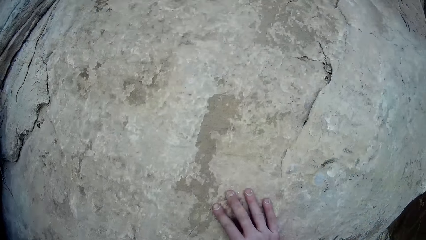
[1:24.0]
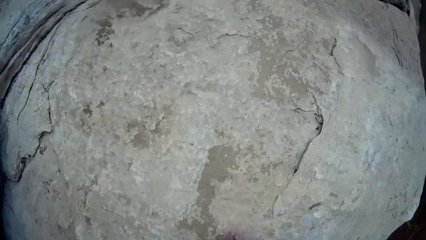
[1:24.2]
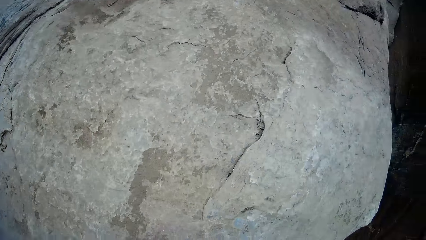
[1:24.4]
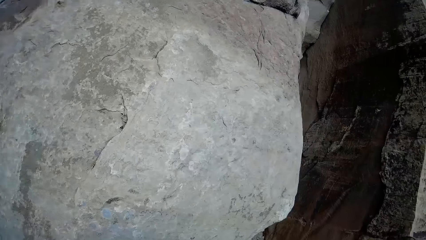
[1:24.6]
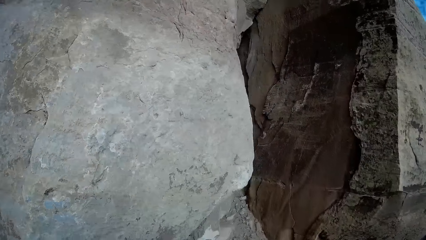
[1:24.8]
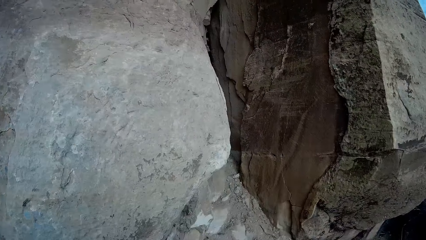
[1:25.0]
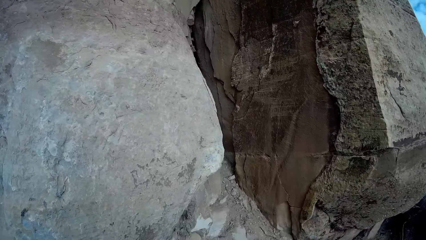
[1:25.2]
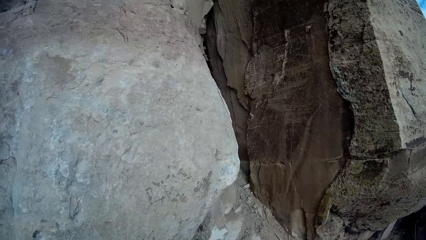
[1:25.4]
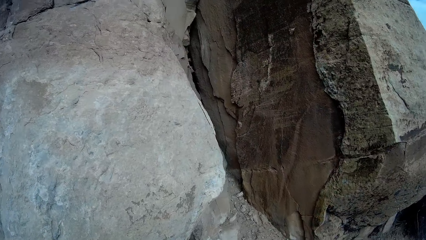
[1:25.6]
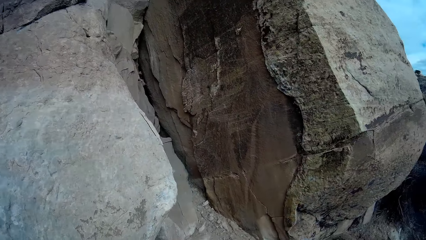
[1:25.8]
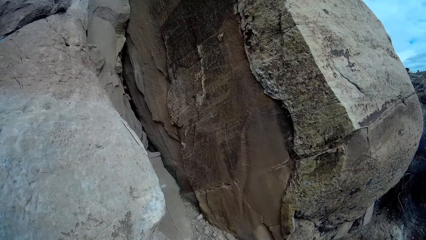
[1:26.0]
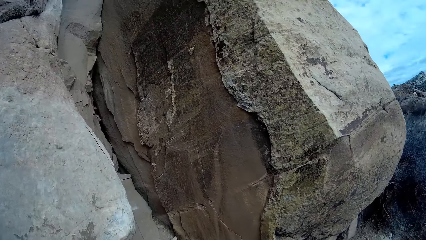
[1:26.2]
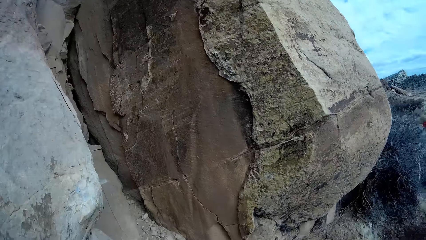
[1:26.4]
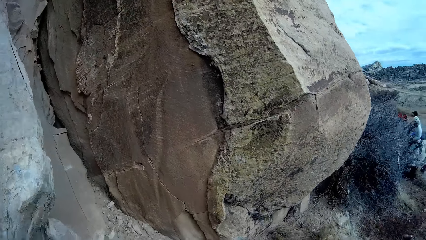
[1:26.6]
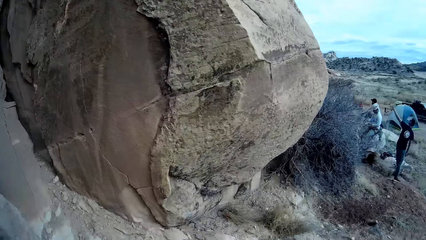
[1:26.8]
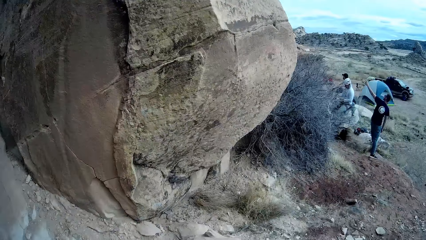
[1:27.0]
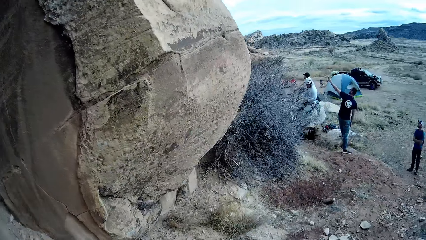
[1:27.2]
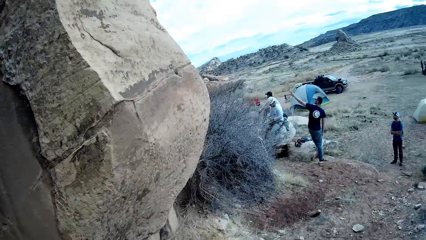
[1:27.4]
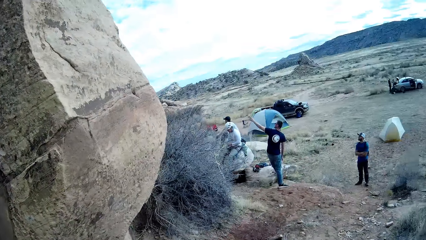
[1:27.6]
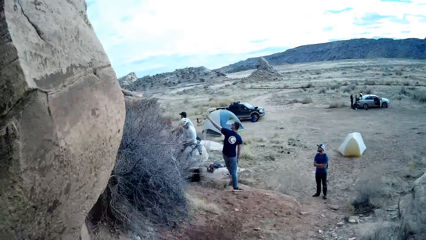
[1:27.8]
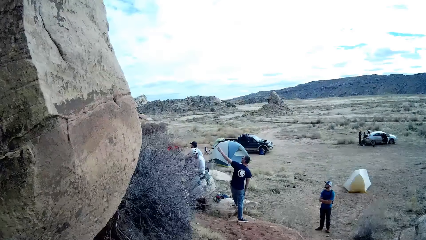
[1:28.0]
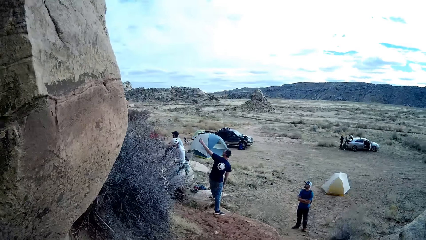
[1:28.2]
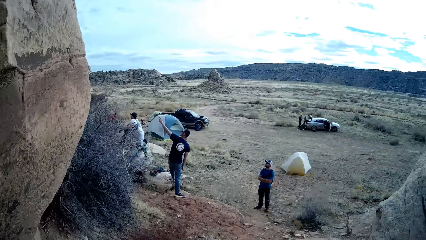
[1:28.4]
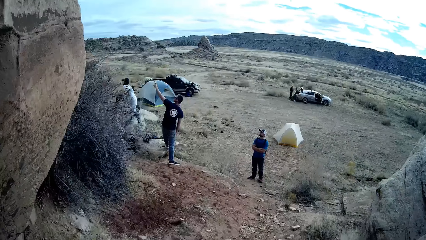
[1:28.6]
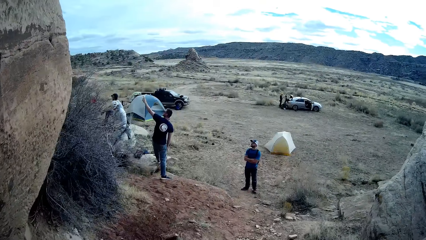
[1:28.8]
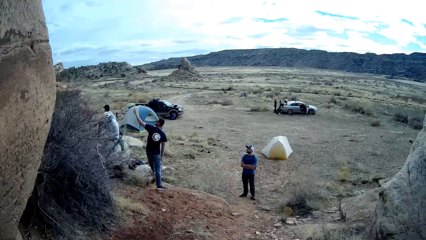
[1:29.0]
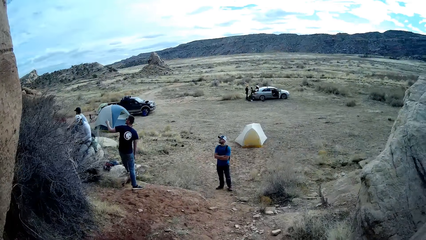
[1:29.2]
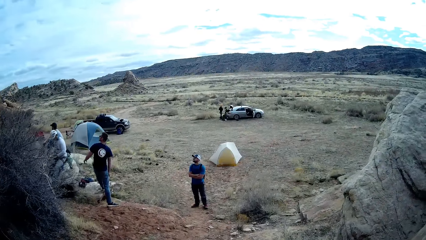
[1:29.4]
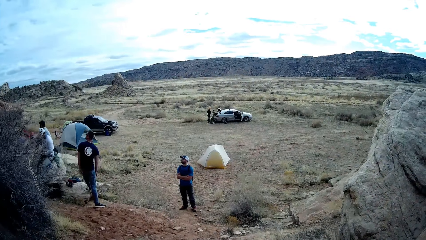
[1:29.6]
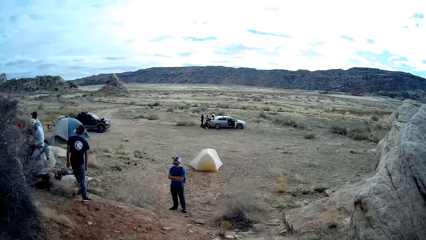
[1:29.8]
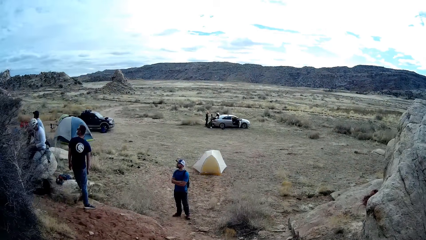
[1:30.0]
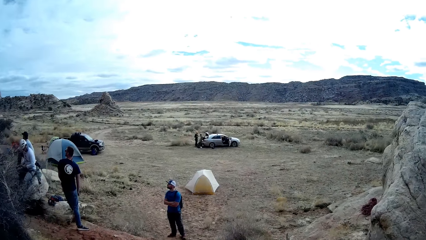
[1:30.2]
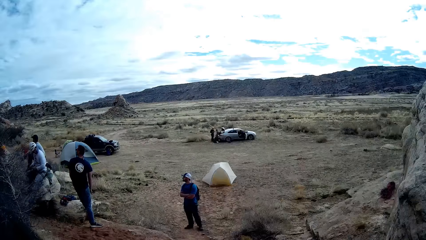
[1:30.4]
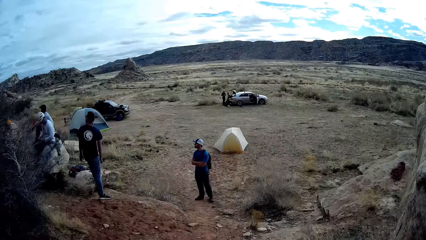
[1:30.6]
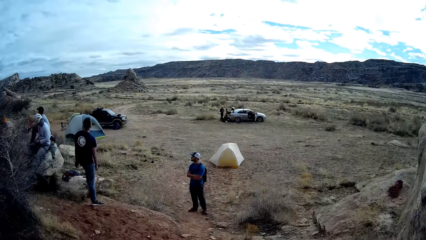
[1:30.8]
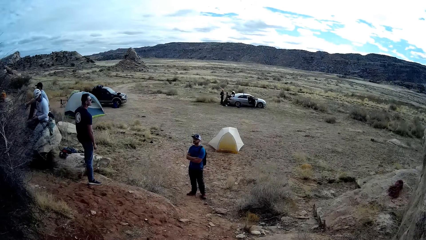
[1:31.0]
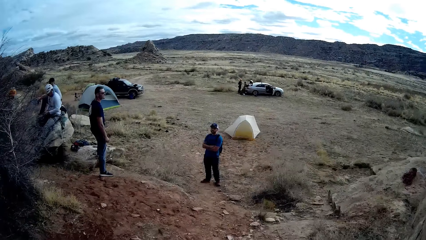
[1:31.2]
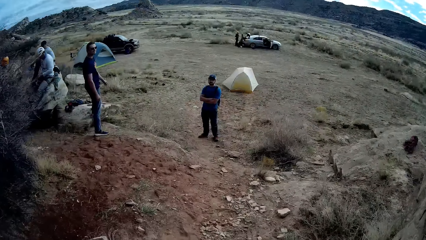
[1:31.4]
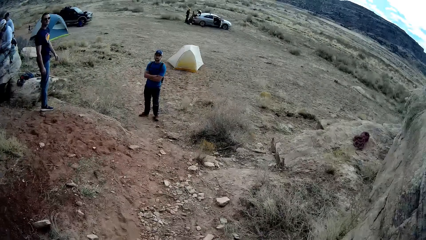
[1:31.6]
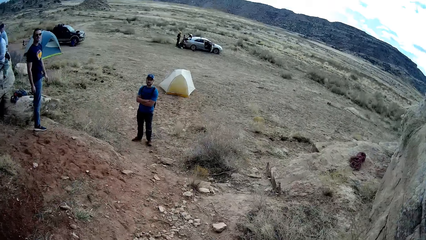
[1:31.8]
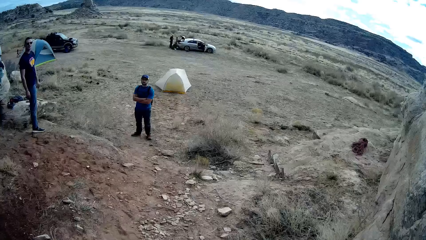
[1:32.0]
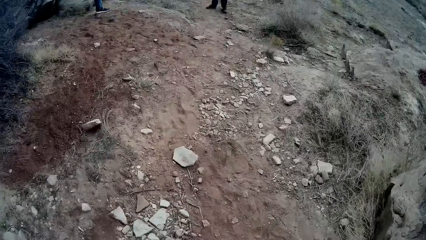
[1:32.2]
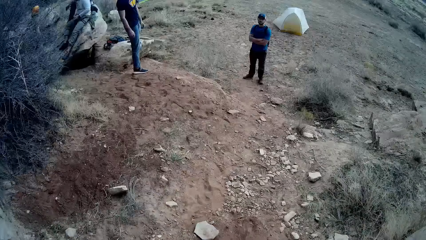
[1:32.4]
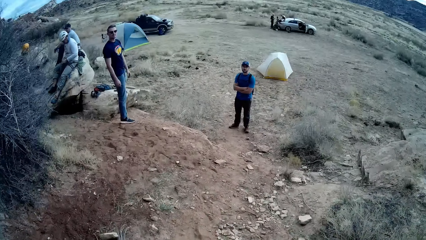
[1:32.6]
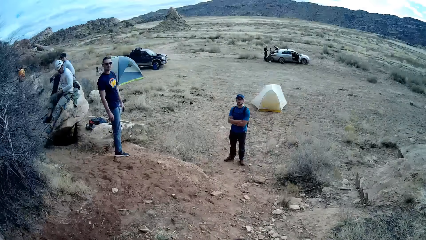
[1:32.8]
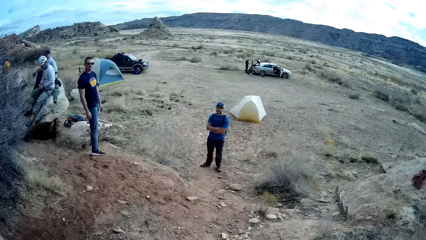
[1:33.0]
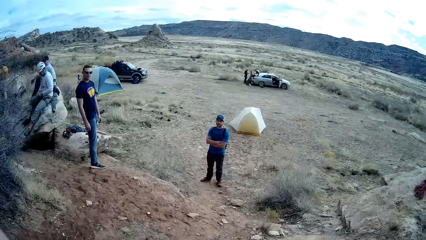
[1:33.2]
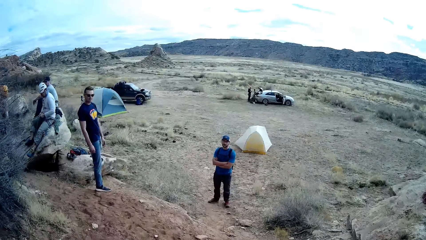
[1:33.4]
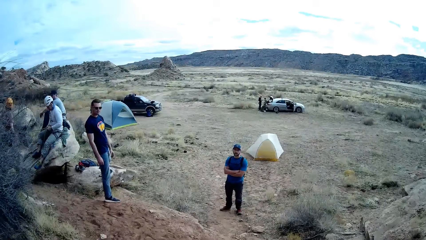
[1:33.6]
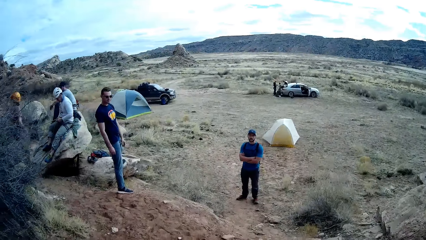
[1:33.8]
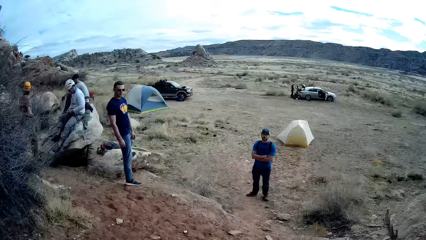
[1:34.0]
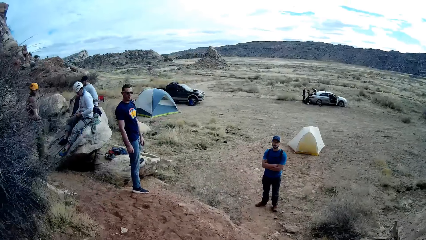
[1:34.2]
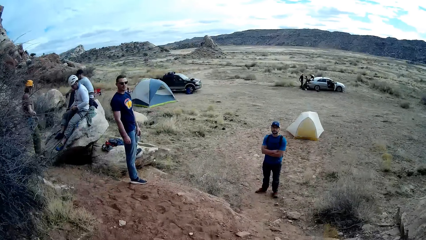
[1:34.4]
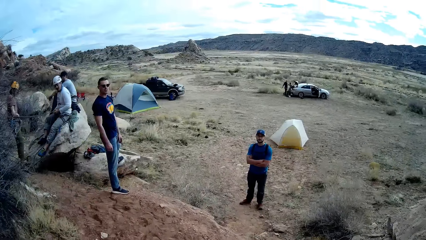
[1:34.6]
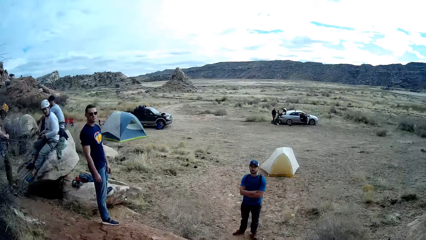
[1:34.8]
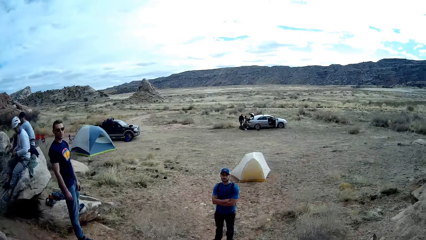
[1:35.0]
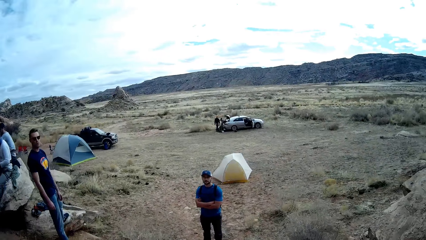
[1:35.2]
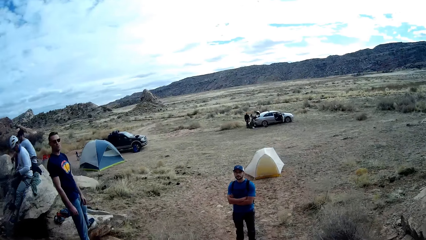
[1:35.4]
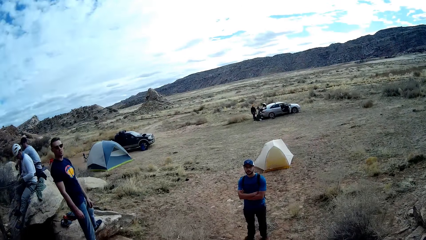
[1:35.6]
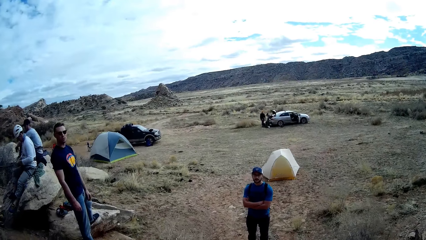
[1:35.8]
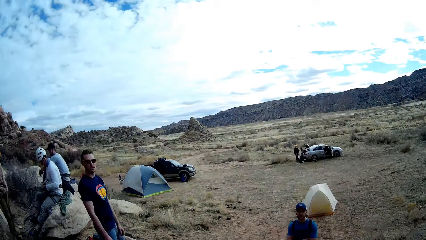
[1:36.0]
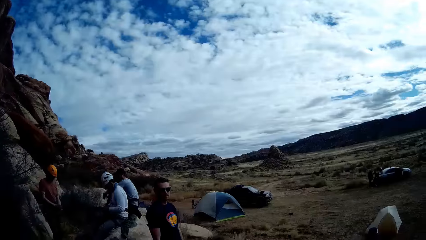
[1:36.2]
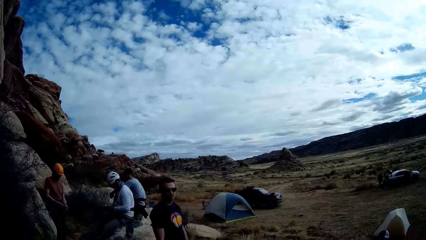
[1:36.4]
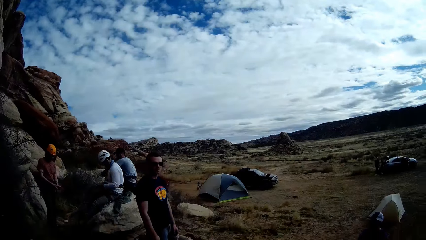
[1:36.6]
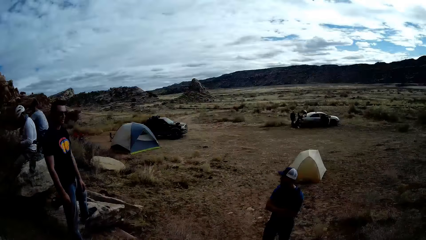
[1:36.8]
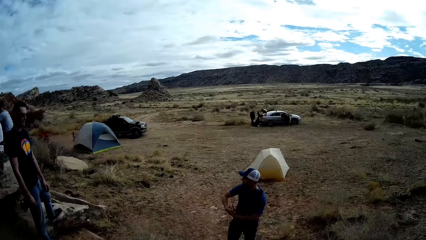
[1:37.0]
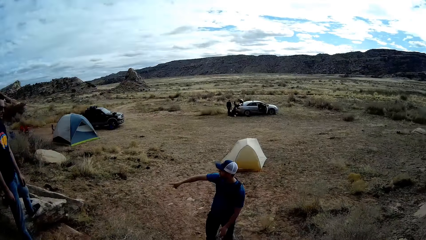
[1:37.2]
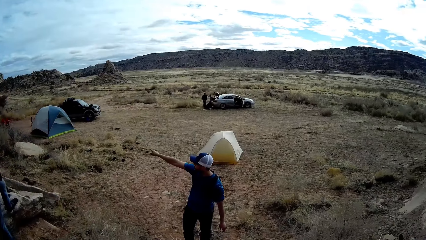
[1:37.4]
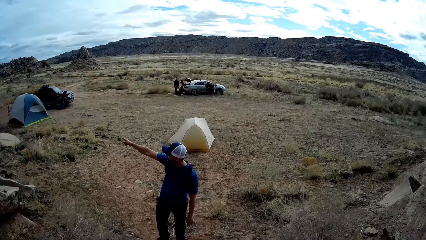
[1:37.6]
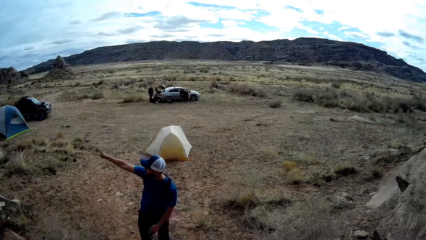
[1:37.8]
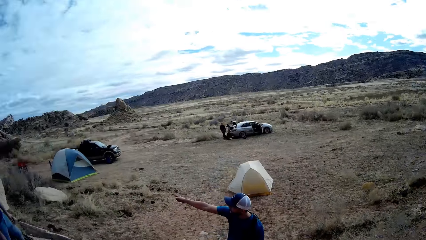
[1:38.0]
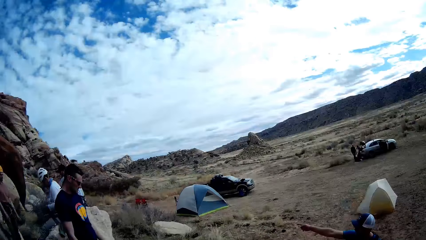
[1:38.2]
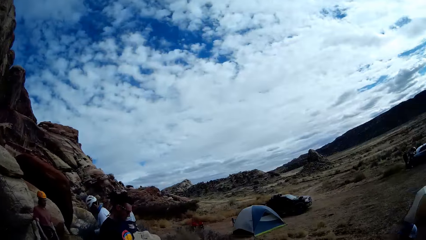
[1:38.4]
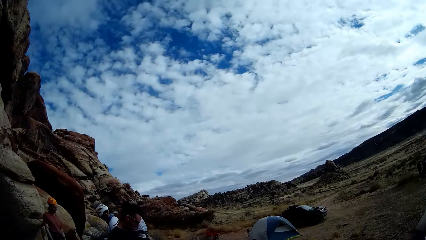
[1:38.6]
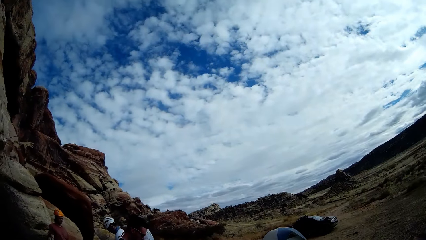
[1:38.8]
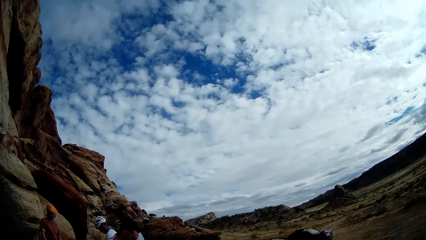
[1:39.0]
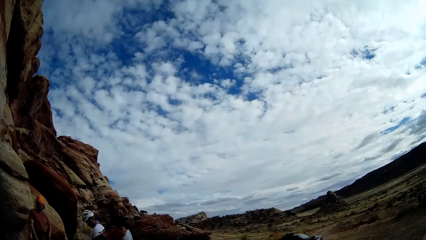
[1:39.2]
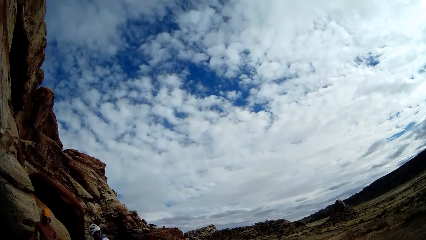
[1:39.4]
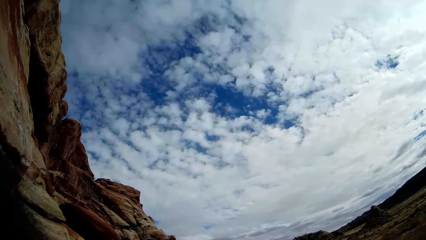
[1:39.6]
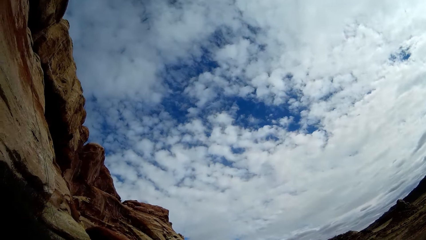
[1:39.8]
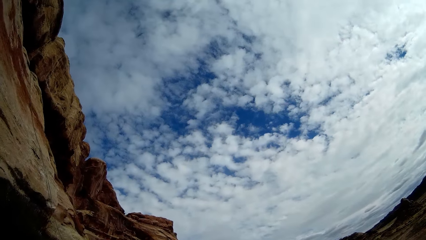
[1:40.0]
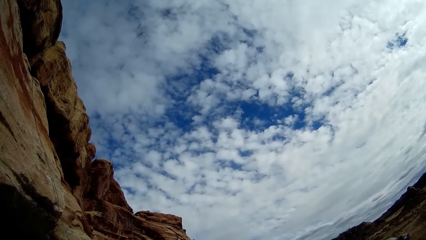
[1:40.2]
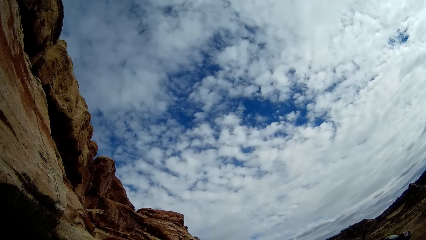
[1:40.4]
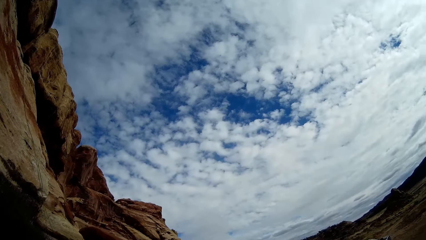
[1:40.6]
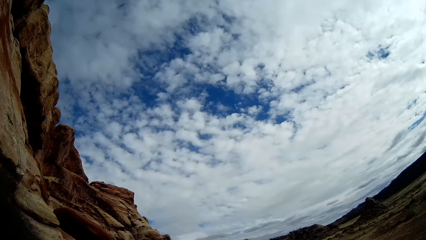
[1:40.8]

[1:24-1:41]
The camera wearer walks towards a man on a camp site. They walk down the valley. They interact with the man and another man. The first man makes gestures with his right hand.
